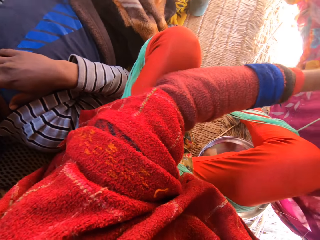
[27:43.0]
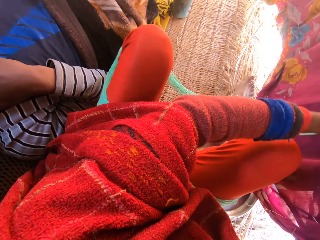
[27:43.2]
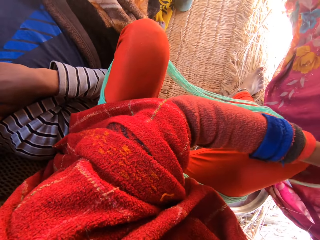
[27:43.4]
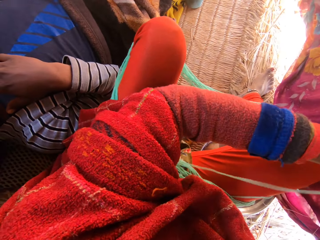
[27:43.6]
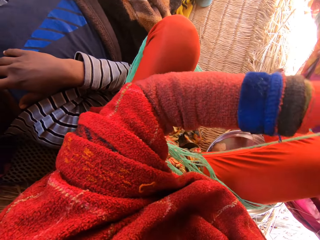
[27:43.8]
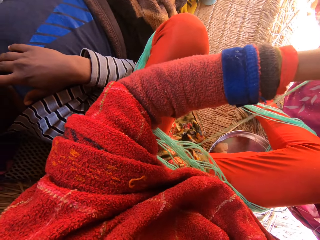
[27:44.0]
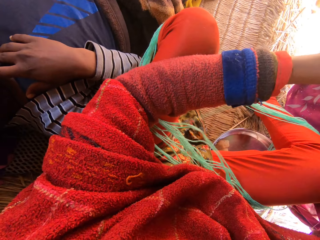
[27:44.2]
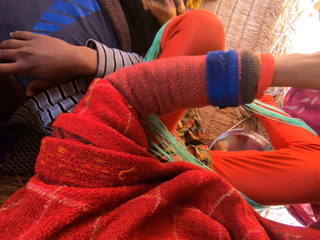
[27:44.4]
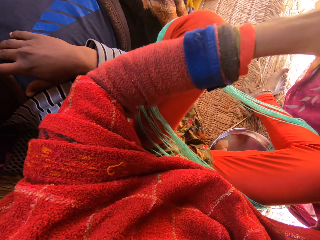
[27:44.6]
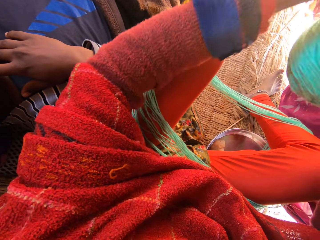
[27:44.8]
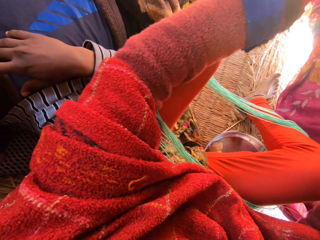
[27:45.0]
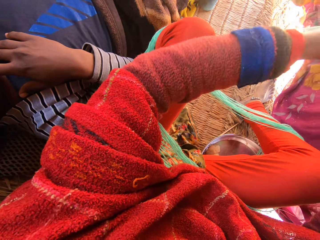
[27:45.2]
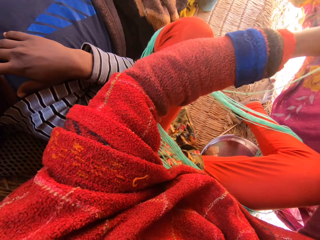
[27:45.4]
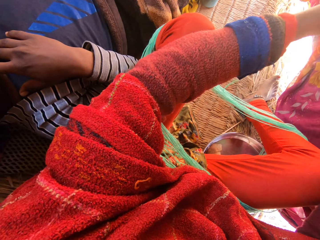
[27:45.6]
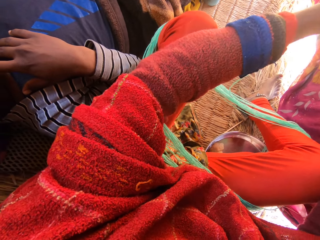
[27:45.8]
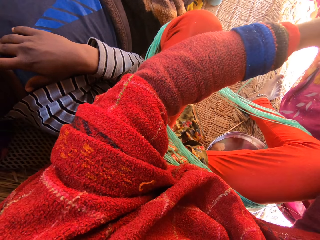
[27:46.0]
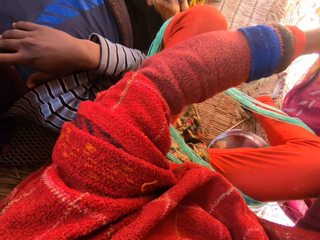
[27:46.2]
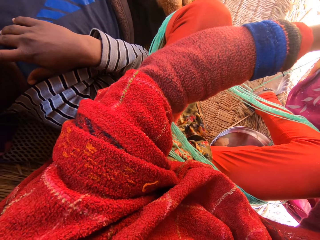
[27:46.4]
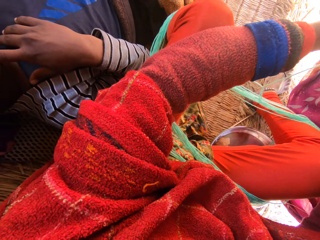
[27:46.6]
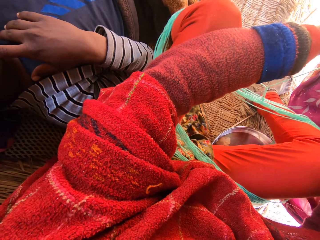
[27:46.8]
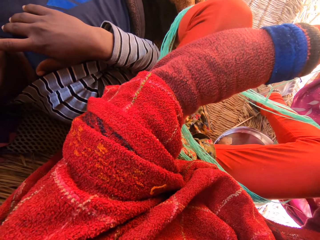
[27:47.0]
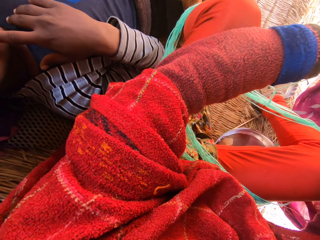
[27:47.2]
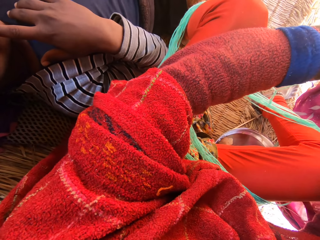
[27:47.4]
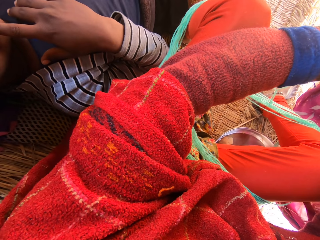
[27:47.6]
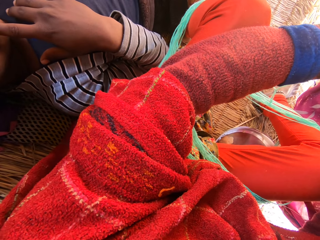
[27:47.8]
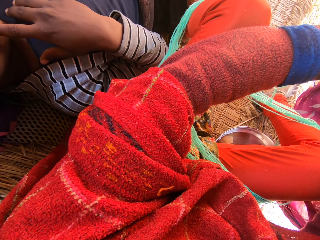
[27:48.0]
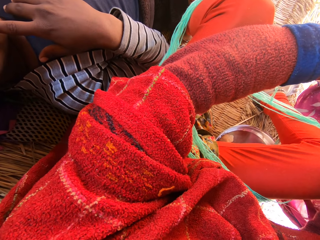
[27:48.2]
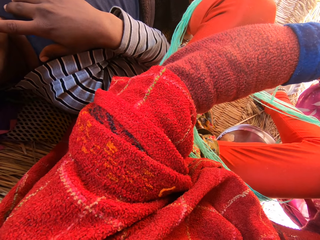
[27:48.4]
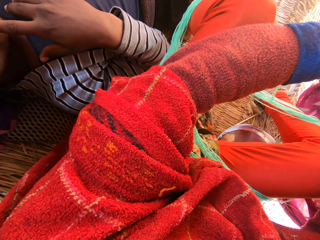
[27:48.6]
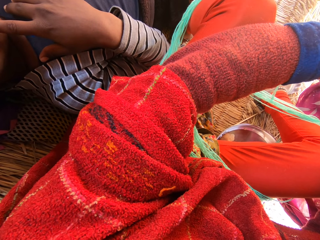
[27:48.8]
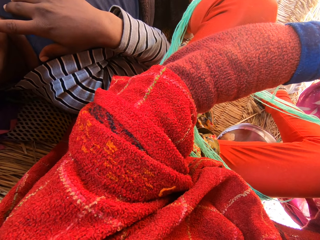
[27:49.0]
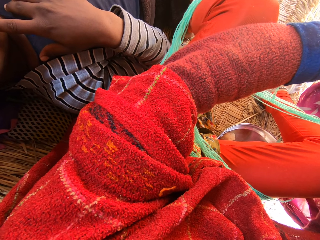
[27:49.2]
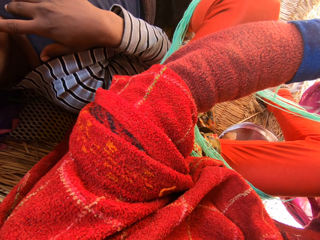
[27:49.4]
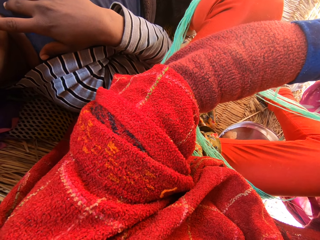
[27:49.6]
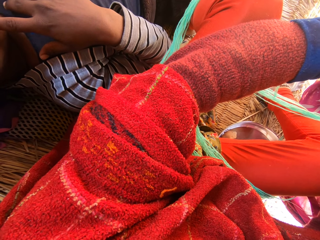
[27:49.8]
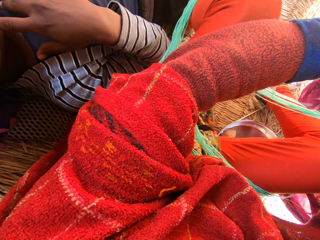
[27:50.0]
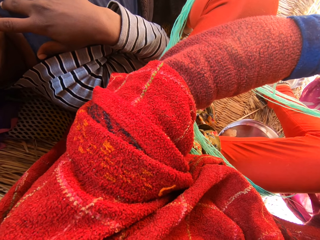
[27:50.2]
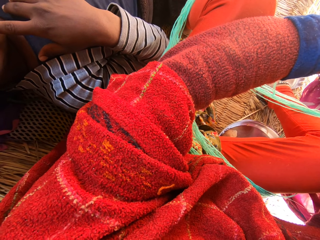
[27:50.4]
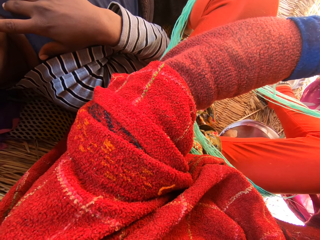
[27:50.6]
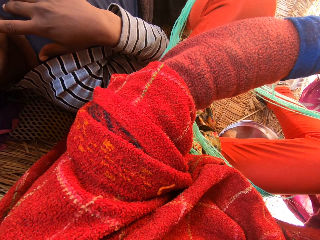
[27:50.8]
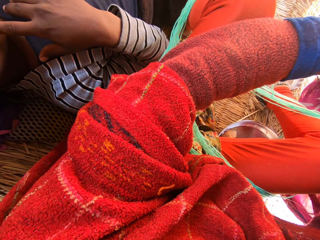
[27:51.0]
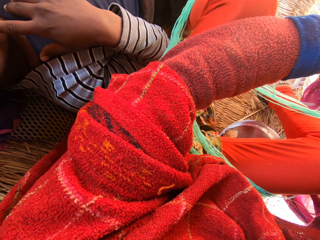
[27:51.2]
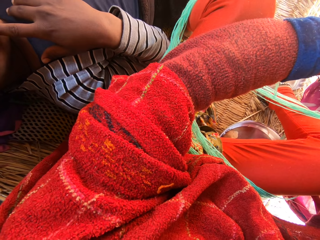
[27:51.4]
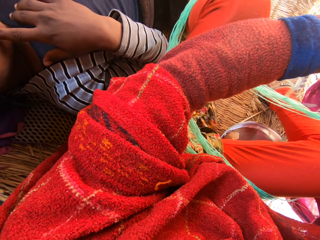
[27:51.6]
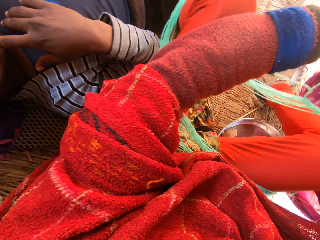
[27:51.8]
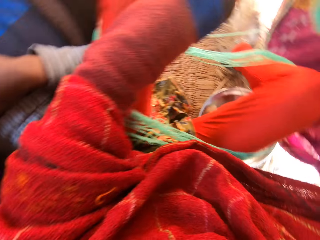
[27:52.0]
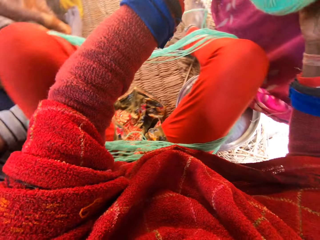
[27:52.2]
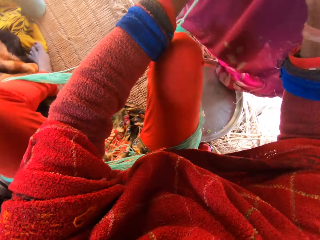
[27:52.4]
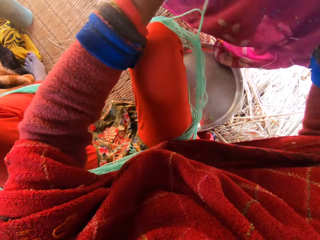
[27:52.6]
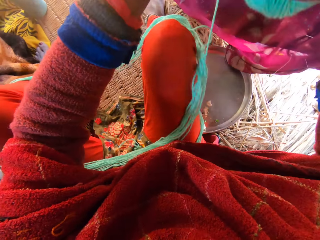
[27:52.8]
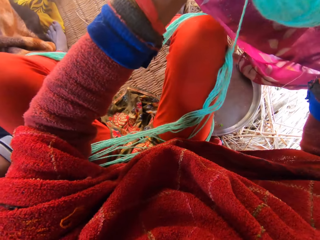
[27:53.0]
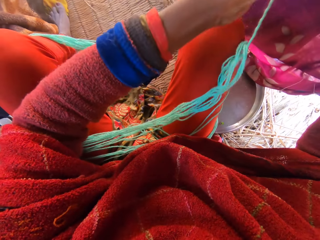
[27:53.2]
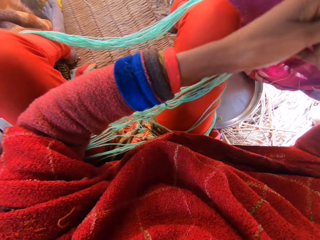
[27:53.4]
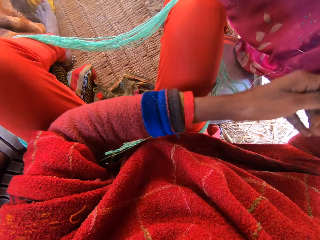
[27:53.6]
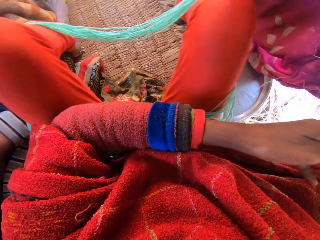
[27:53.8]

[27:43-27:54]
The camera wearer digs the left hand. She rolls the thread with the left hand. She looks into the mobile phone in a man's left hand. She turns the head right. She reels the wool with her hands. She digs the left hand.

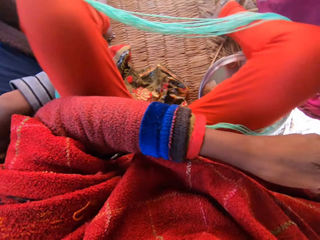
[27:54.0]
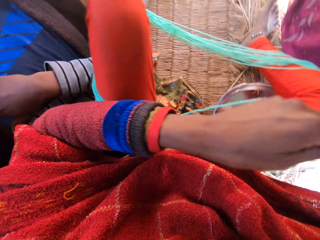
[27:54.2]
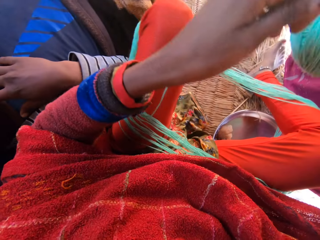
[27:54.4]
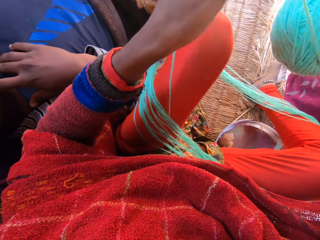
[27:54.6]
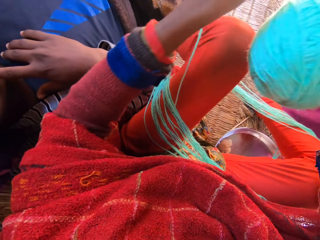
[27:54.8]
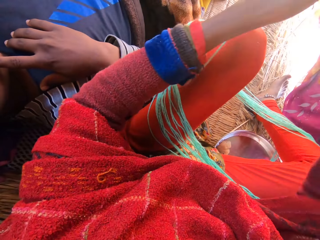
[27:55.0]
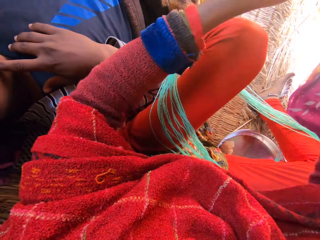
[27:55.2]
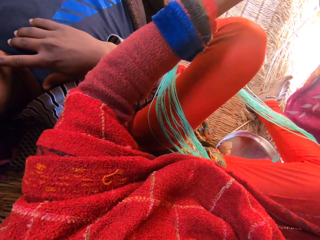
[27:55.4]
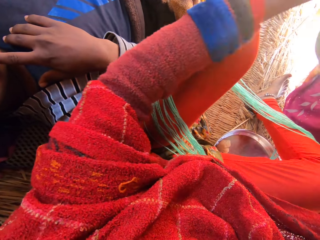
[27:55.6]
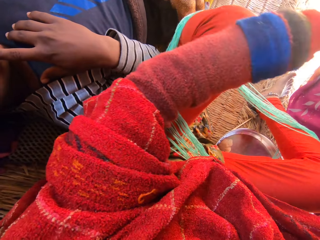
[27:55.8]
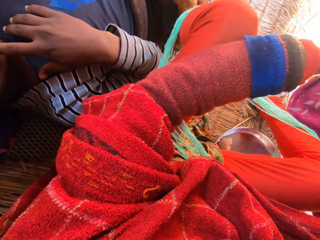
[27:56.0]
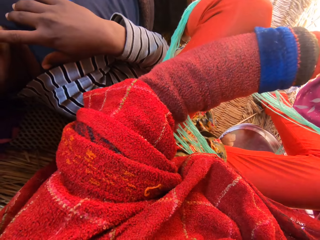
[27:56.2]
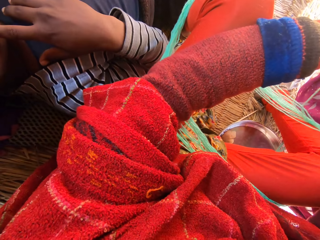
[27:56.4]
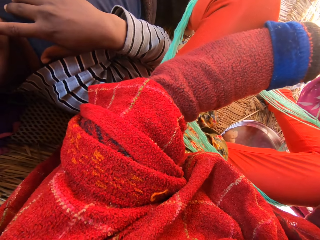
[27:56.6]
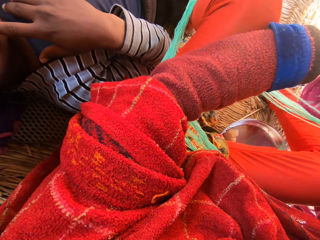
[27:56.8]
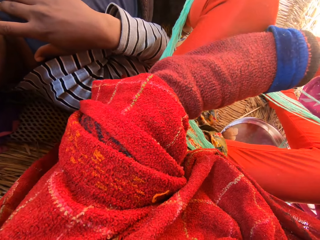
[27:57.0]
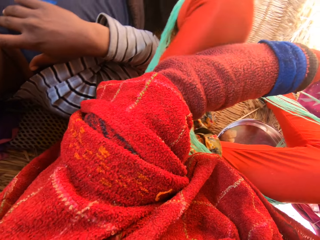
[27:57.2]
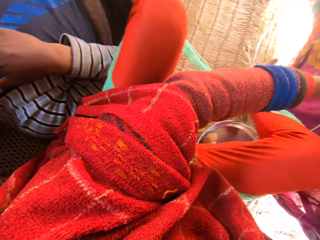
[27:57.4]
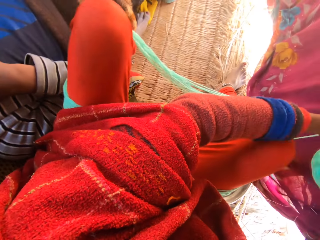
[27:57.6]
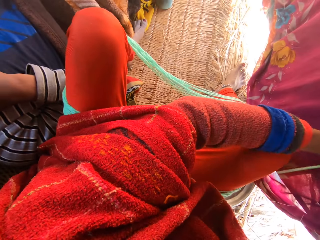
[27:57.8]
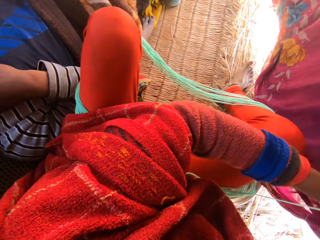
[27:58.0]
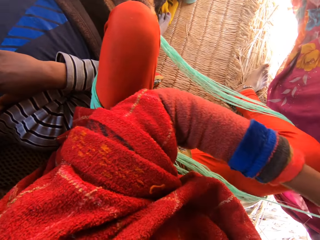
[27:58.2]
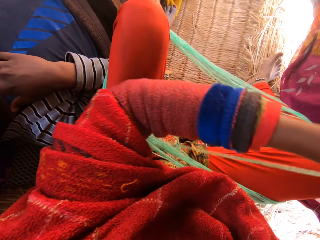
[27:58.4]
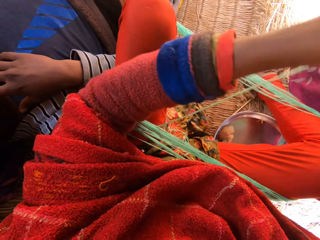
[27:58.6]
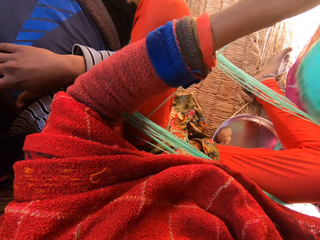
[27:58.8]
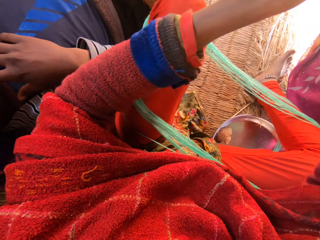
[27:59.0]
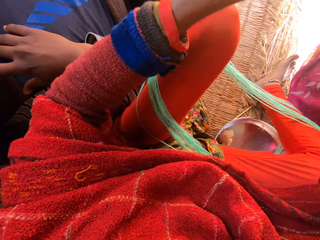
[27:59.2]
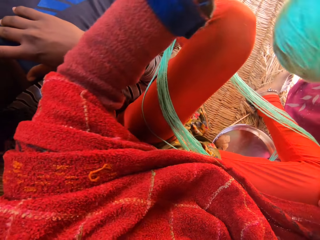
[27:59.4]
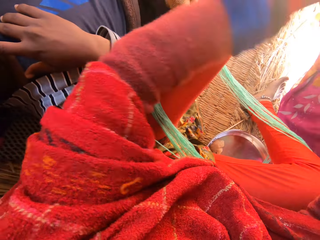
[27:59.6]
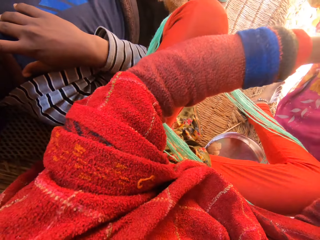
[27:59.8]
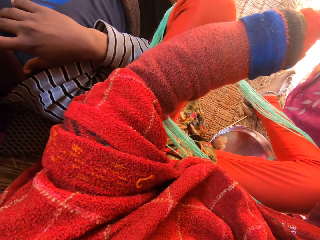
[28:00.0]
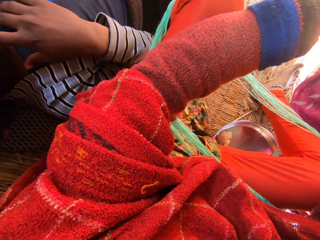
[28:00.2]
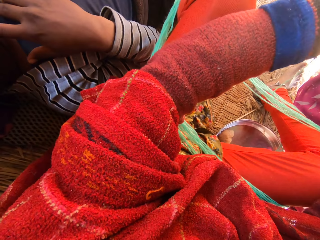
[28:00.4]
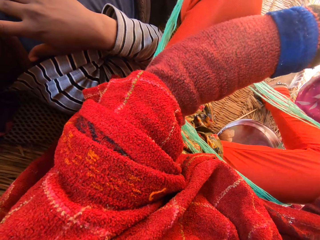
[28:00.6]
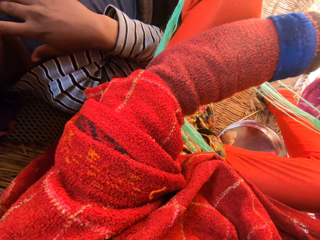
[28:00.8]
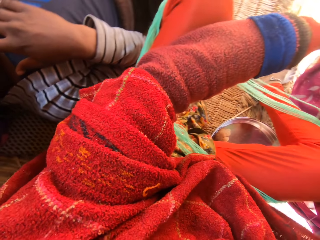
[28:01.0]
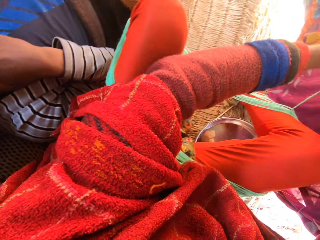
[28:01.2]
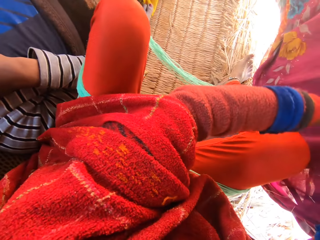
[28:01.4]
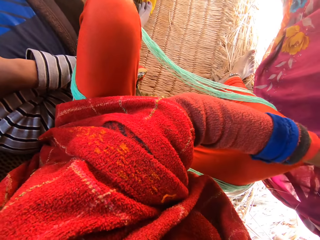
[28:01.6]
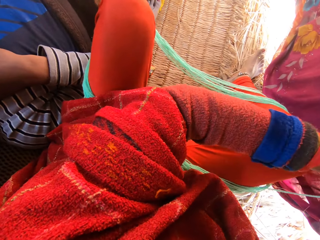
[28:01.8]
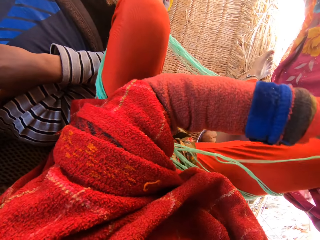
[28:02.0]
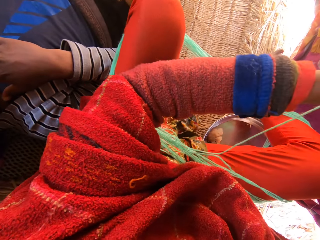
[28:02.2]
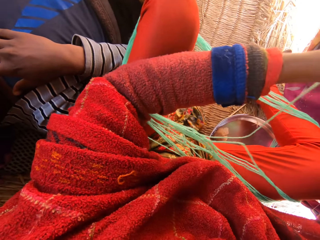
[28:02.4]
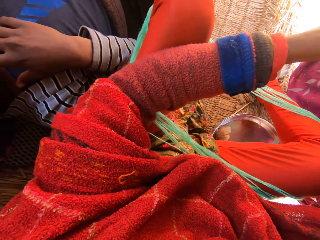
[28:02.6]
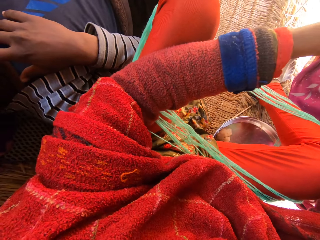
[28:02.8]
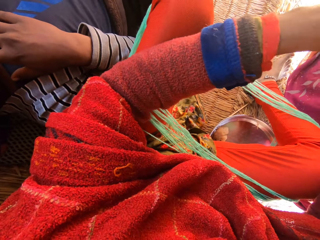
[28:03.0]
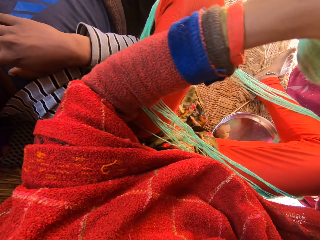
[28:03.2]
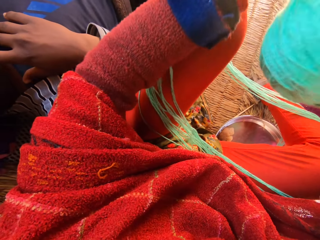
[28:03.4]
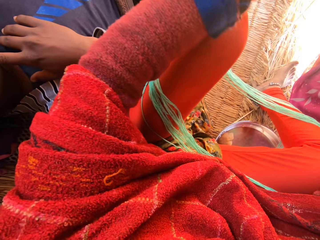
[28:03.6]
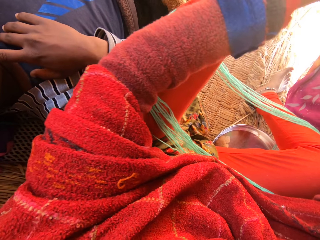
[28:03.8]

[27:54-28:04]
The camera wearer rolls the thread with the left hand. They dig the left hand. They dig the left hand again. They roll the thread with the left hand. They dig the left hand. They dig the left hand again. They roll the thread with the left hand.
